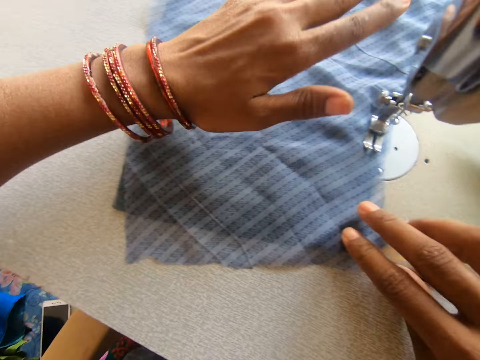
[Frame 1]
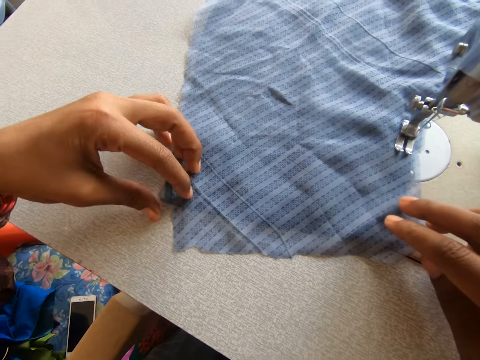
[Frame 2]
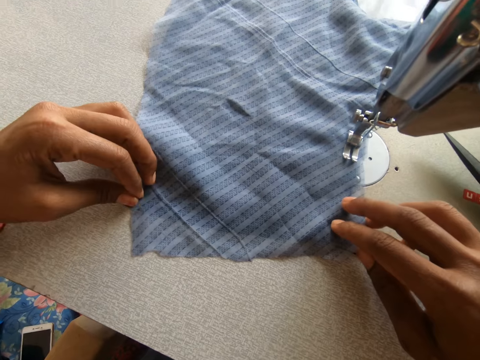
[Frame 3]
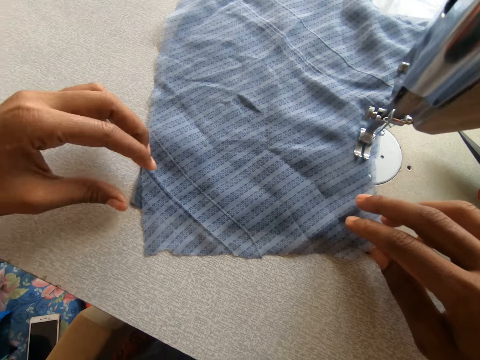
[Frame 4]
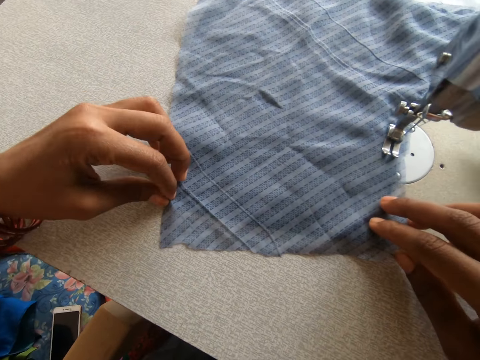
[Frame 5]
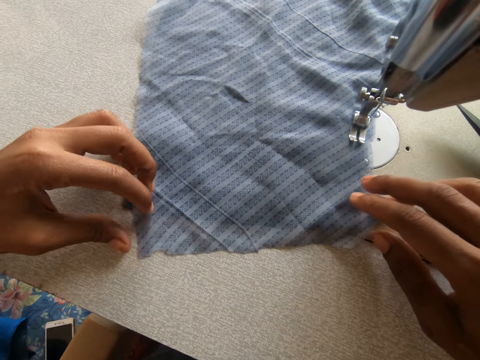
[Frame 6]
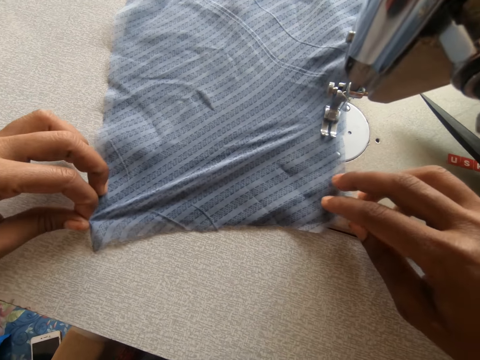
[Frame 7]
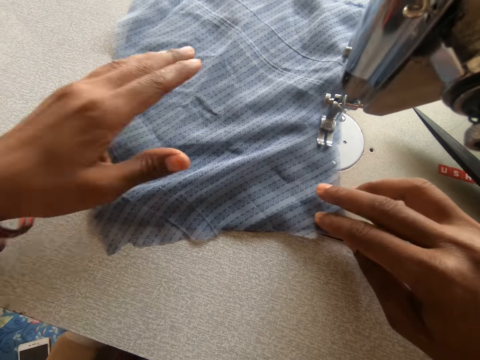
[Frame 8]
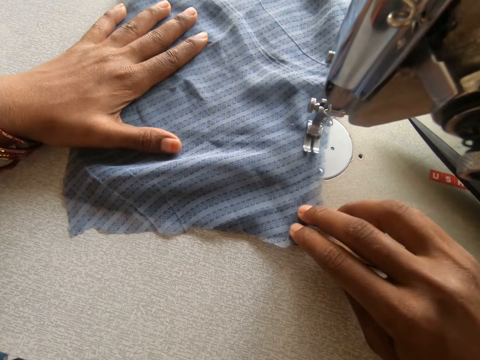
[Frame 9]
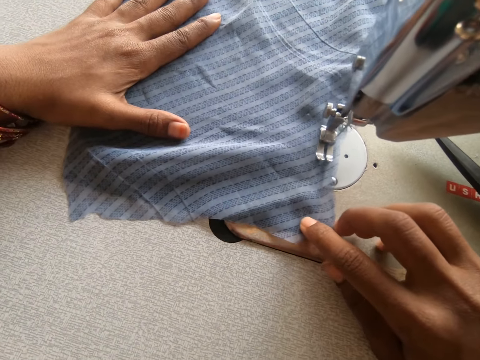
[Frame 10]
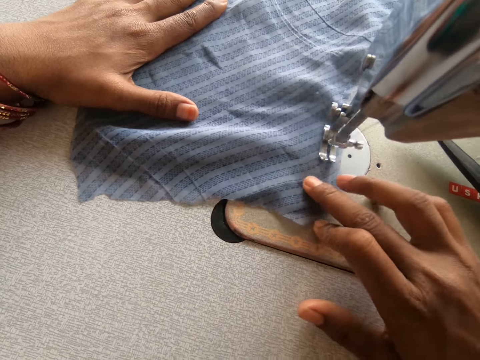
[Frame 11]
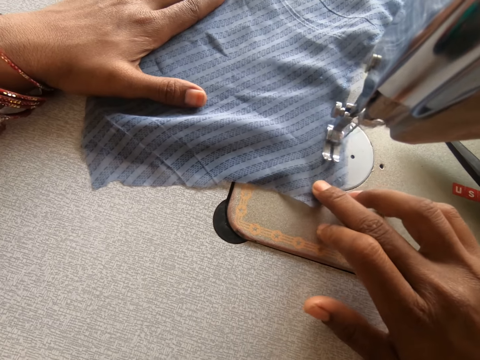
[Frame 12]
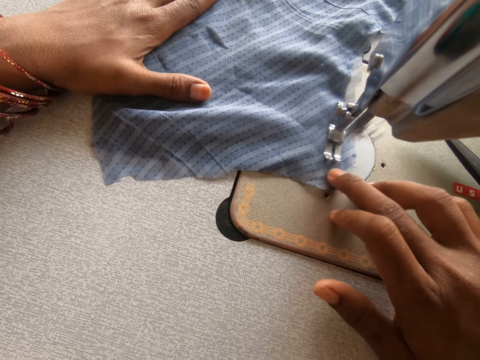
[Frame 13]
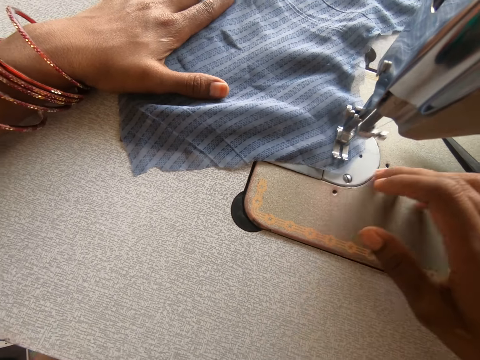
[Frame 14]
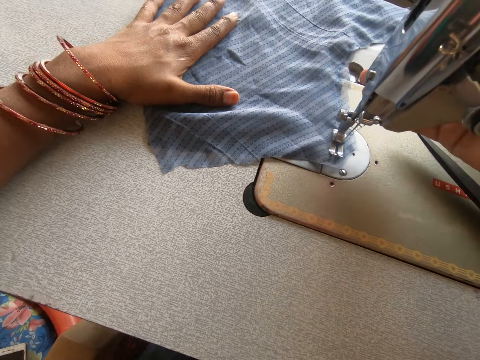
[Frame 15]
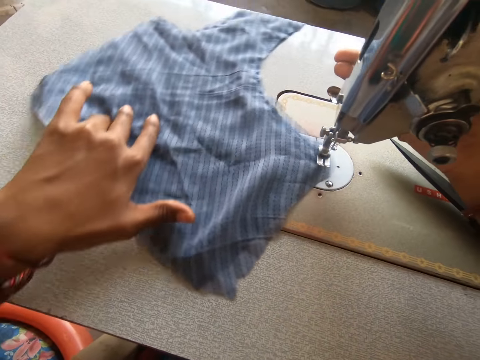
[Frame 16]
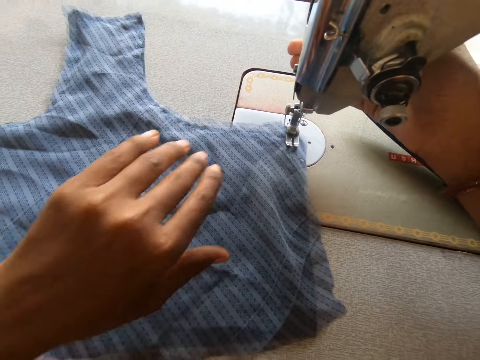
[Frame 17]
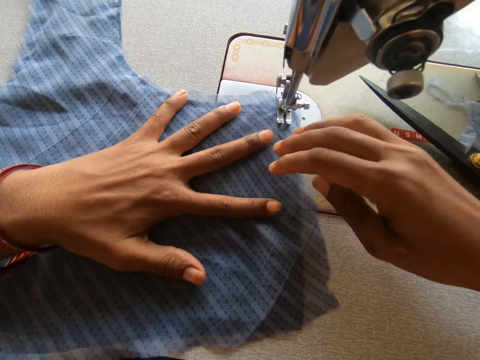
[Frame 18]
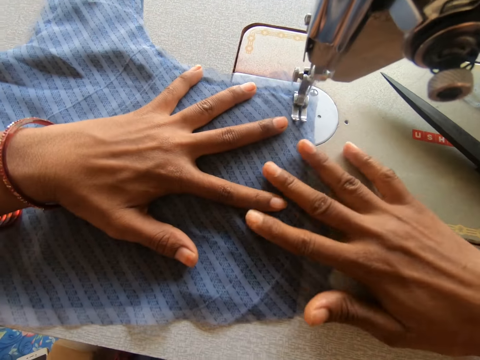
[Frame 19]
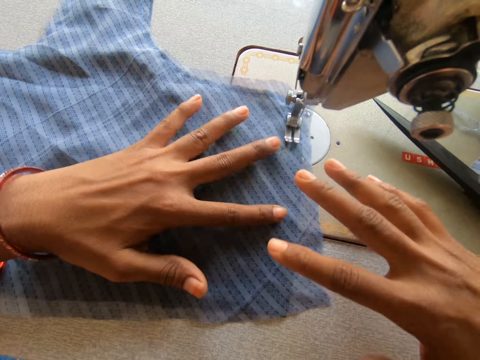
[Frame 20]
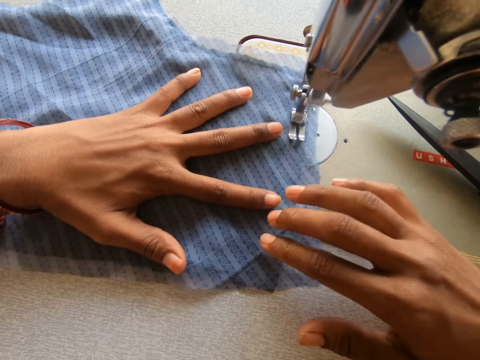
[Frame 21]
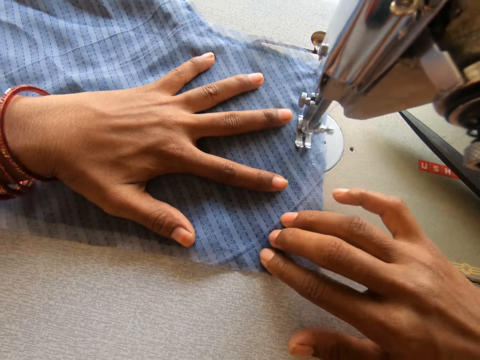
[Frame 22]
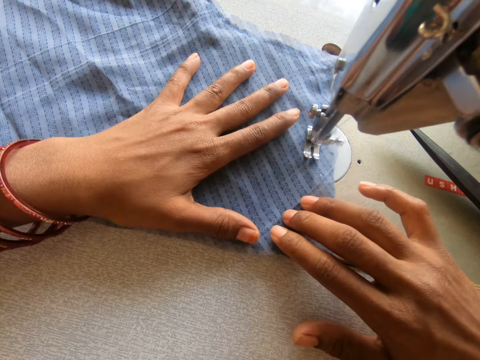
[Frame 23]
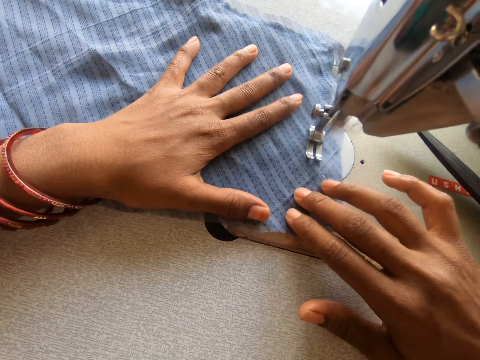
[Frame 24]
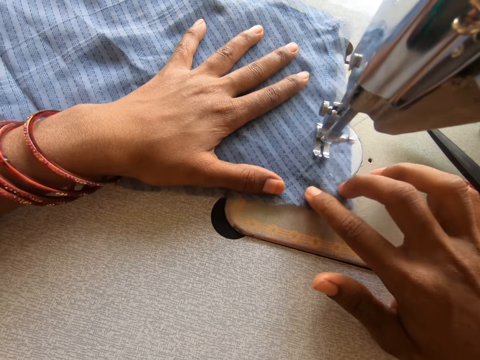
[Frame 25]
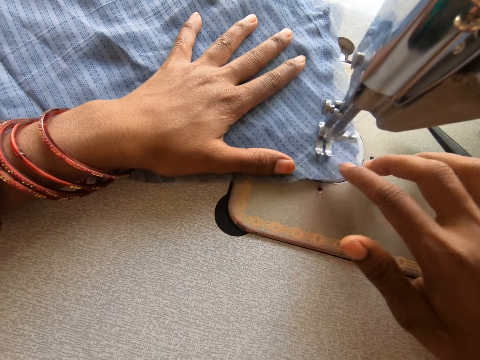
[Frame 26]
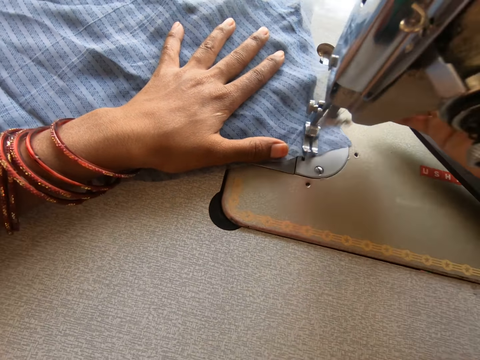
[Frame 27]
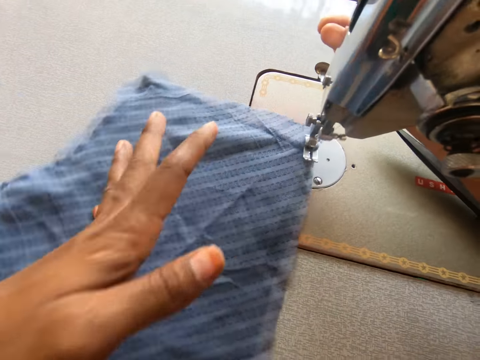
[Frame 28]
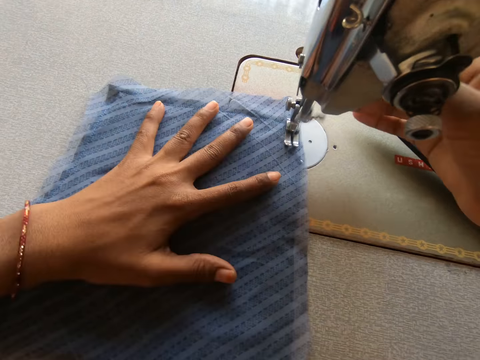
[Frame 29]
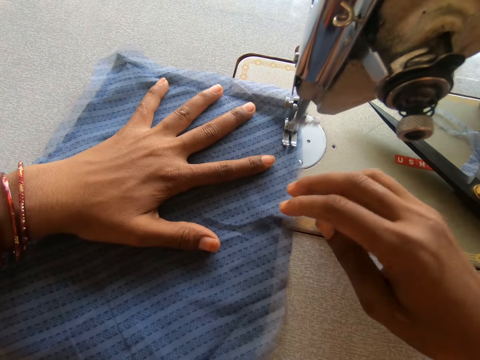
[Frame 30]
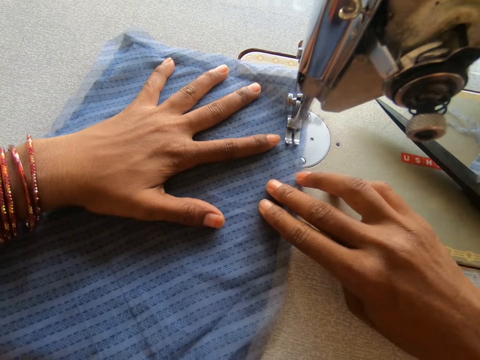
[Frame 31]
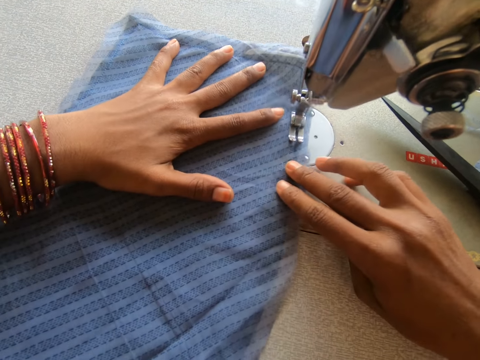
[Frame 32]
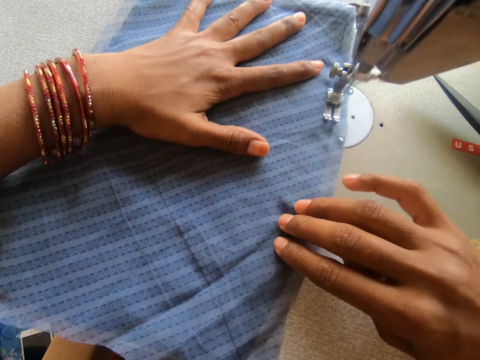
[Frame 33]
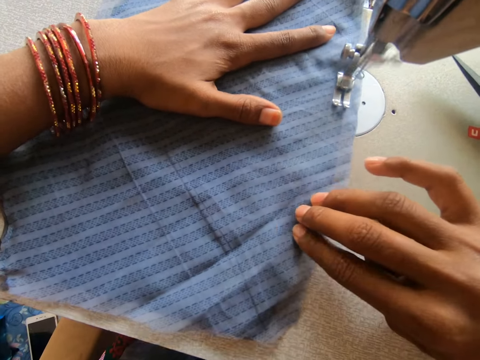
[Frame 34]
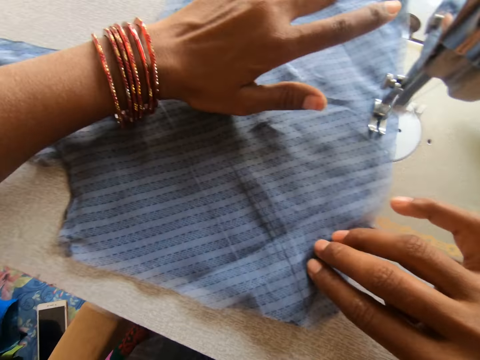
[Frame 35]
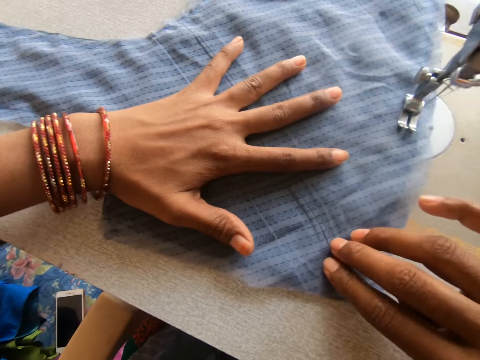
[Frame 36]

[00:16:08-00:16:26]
The camera wearer spreads a garment on a garment. They adjust the pieces of cloth. They sew the pieces of cloth. They touch the sewing machine. They turn the pieces of cloth. They sew the pieces of cloth. They touch the sewing machine. They turn the pieces of cloth. They sew the pieces of cloth.

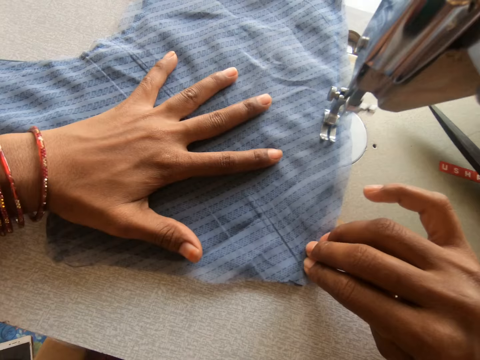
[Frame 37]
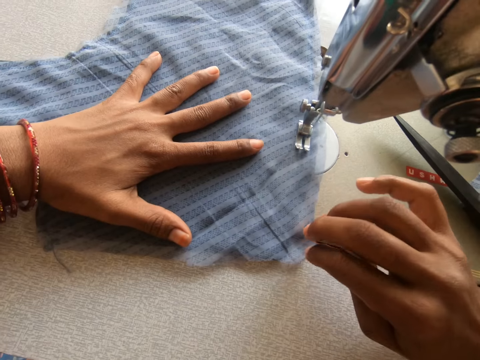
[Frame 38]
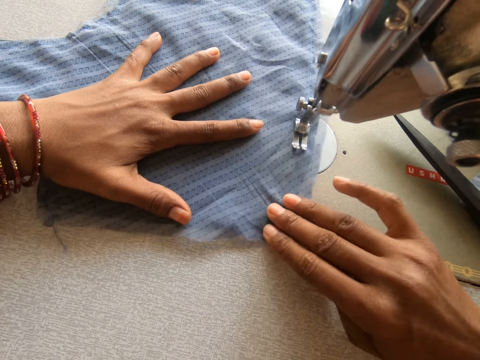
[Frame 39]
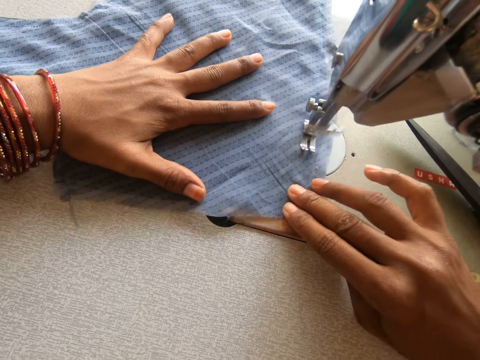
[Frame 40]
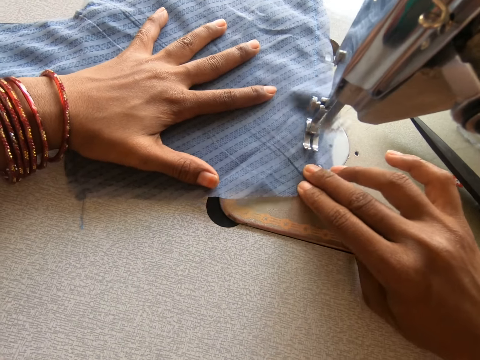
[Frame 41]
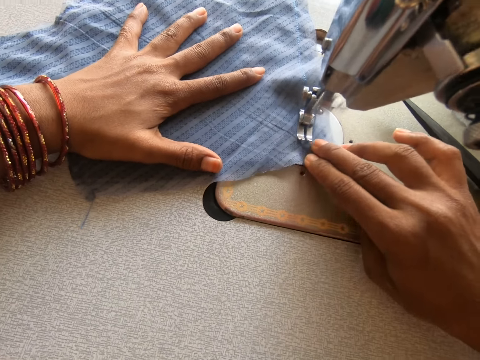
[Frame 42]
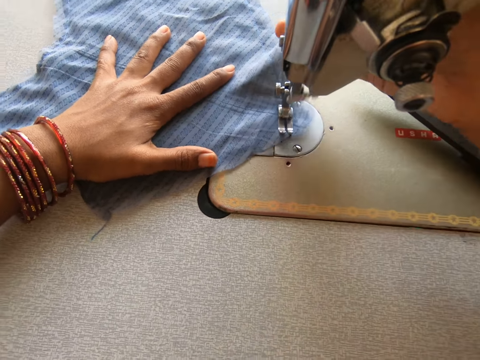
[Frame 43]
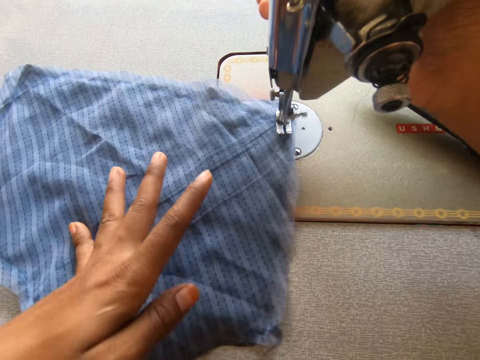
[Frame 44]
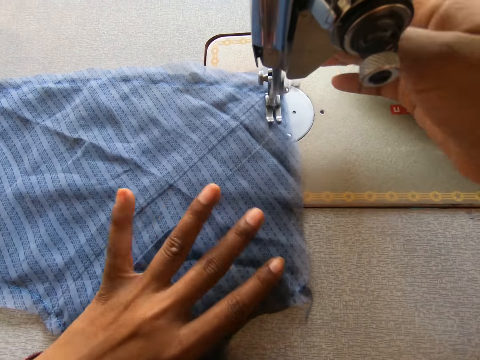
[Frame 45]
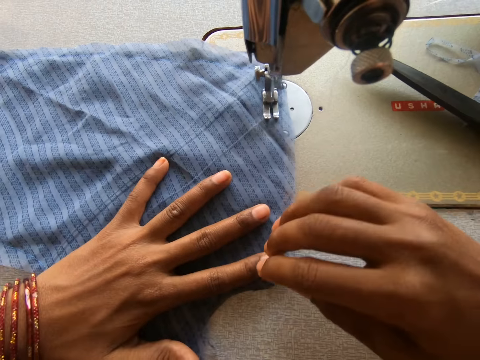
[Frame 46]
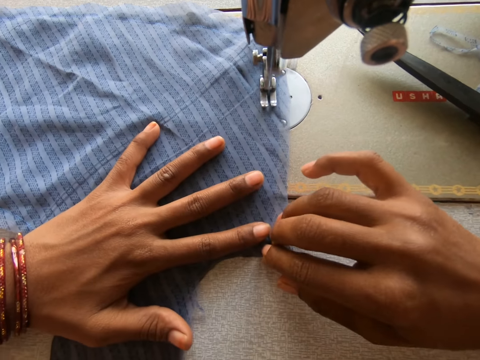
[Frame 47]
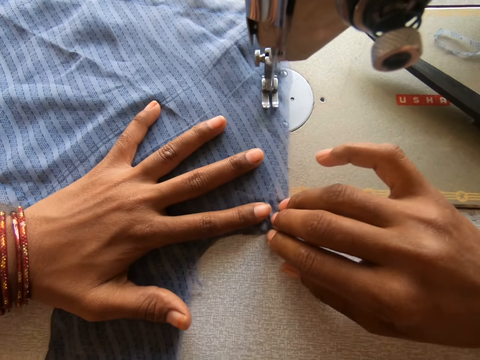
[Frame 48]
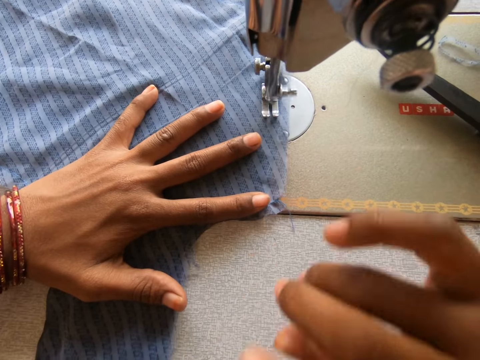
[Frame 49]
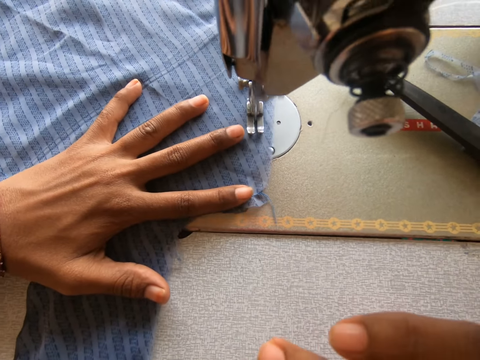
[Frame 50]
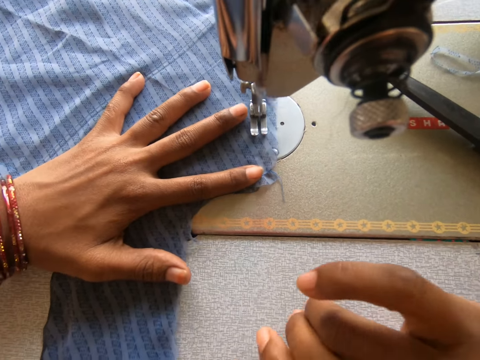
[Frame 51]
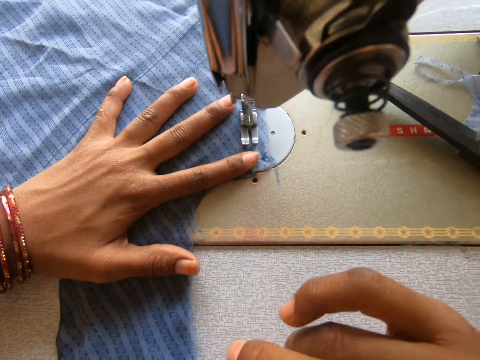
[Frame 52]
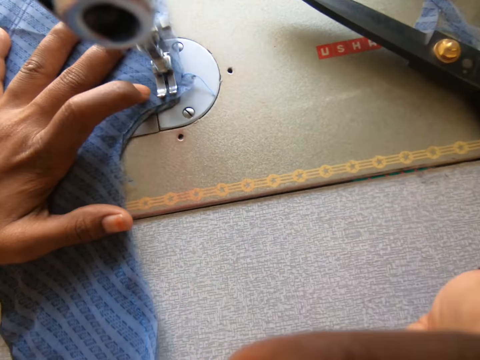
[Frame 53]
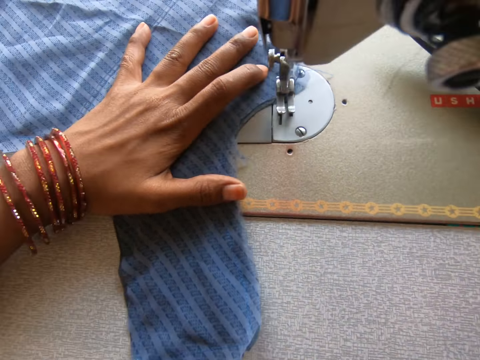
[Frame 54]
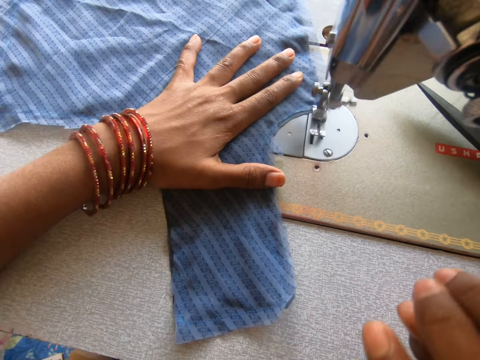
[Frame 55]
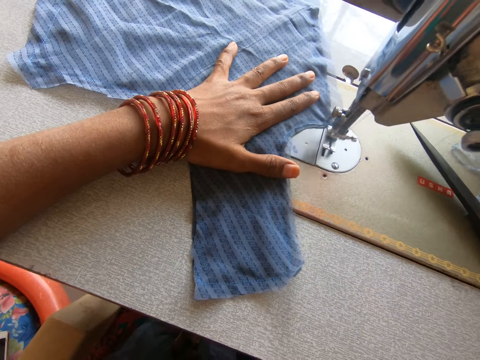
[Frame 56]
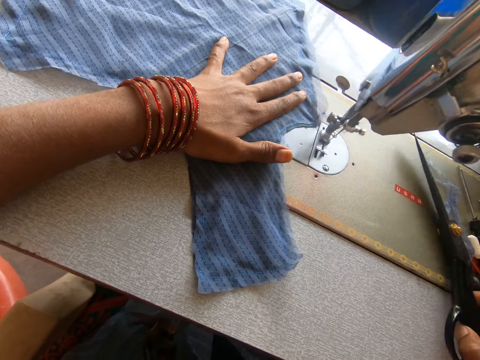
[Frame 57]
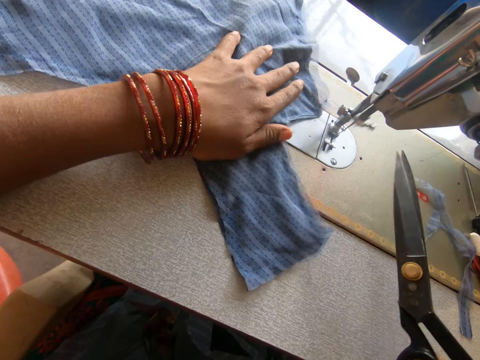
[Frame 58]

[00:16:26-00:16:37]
The camera wearer touches the sewing machine. They turn the pieces of cloth. They sew the pieces of cloth. They take a pair of scissors.
